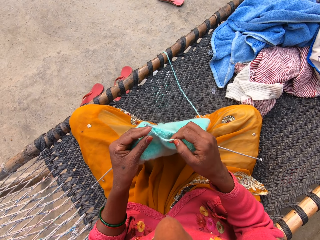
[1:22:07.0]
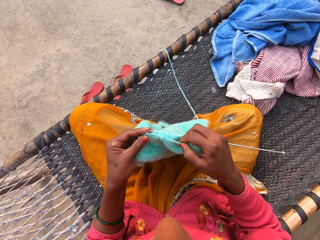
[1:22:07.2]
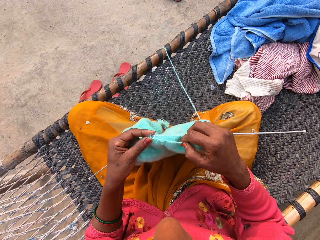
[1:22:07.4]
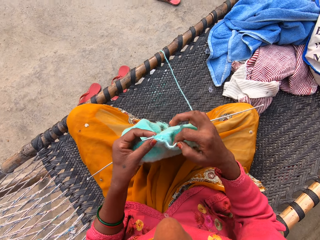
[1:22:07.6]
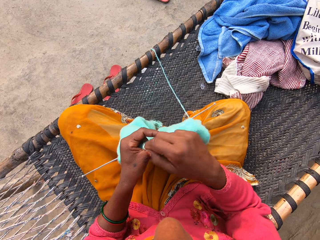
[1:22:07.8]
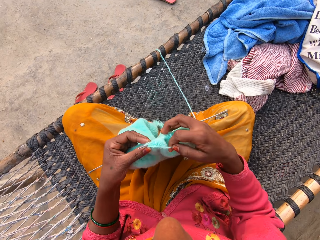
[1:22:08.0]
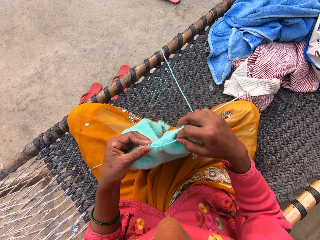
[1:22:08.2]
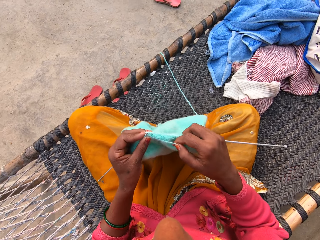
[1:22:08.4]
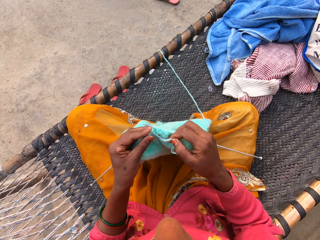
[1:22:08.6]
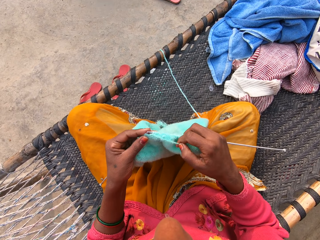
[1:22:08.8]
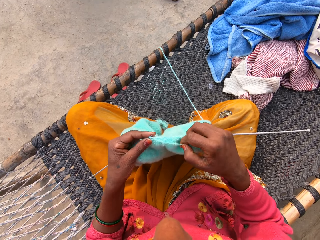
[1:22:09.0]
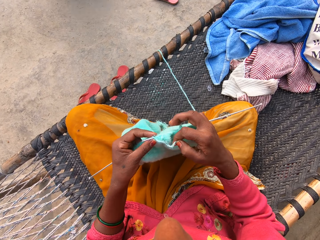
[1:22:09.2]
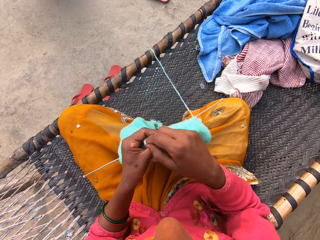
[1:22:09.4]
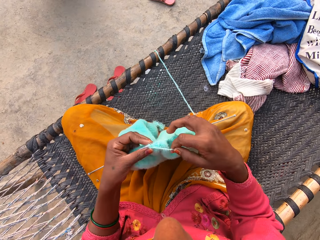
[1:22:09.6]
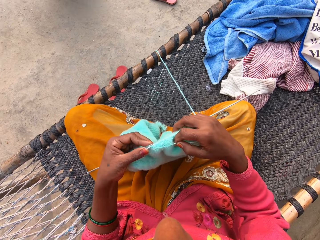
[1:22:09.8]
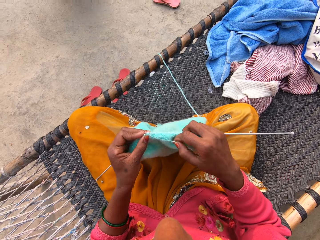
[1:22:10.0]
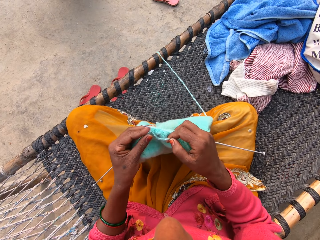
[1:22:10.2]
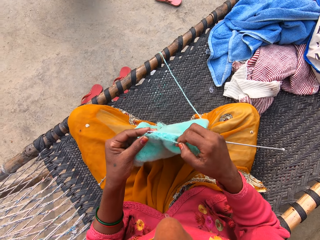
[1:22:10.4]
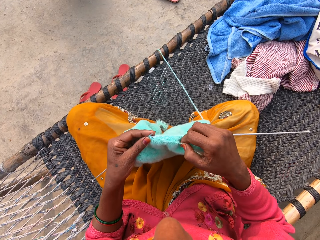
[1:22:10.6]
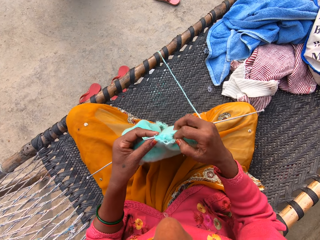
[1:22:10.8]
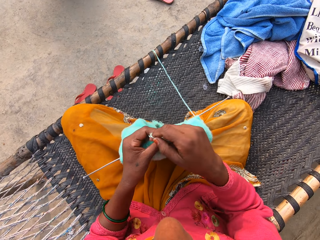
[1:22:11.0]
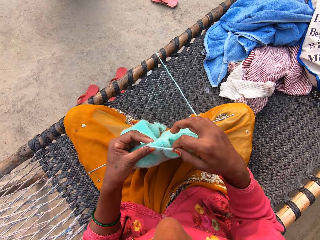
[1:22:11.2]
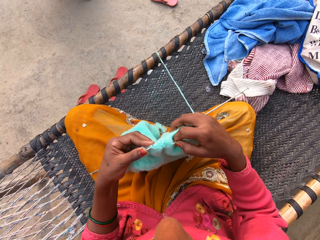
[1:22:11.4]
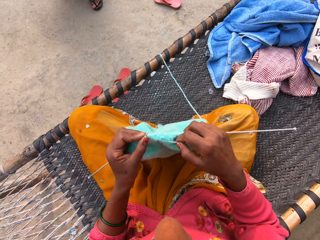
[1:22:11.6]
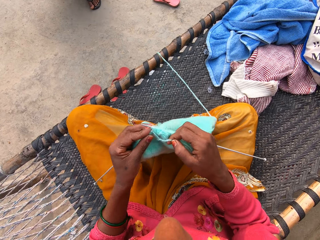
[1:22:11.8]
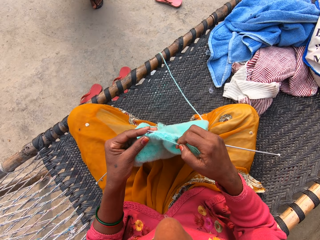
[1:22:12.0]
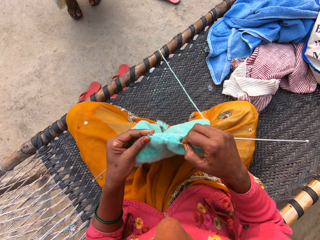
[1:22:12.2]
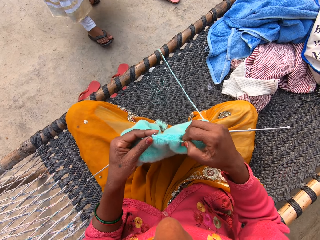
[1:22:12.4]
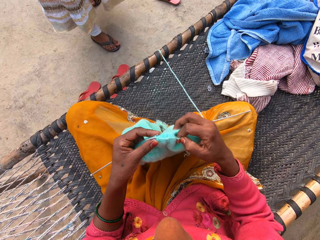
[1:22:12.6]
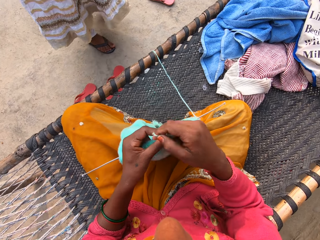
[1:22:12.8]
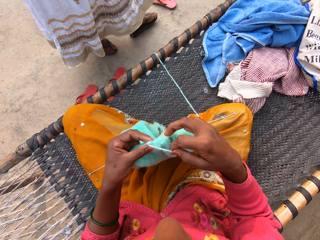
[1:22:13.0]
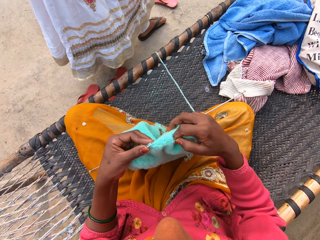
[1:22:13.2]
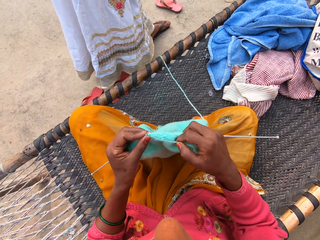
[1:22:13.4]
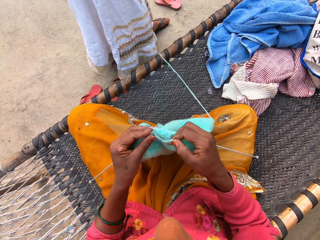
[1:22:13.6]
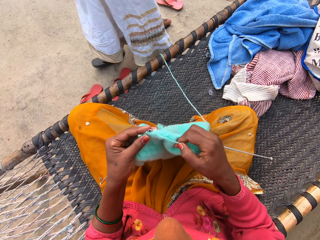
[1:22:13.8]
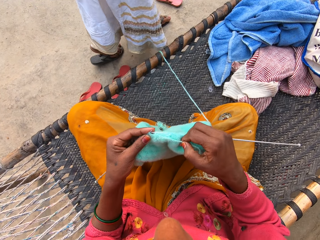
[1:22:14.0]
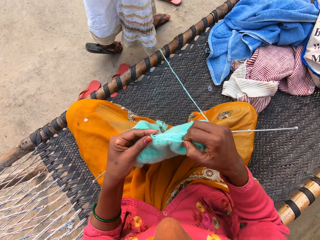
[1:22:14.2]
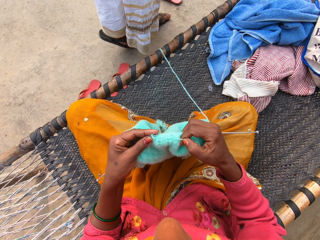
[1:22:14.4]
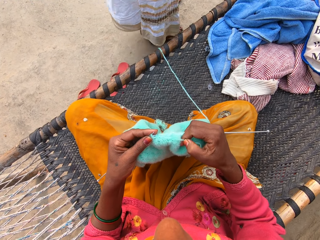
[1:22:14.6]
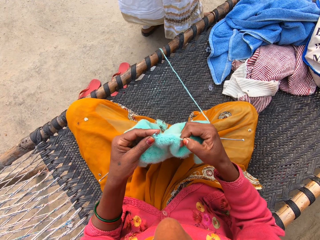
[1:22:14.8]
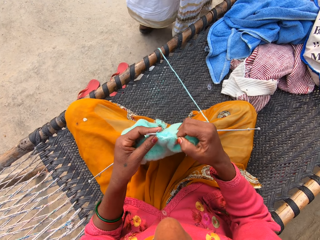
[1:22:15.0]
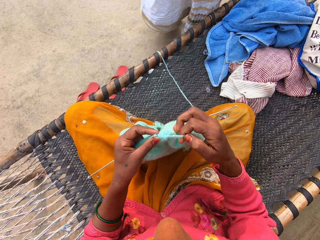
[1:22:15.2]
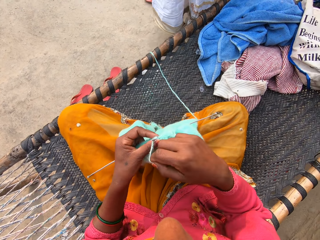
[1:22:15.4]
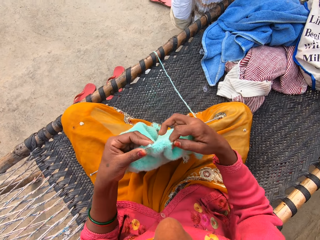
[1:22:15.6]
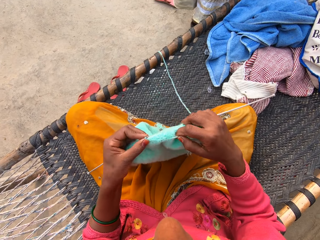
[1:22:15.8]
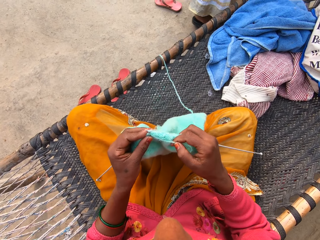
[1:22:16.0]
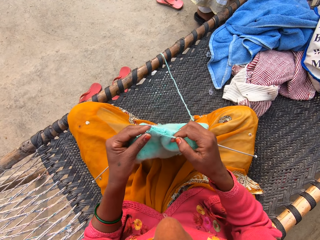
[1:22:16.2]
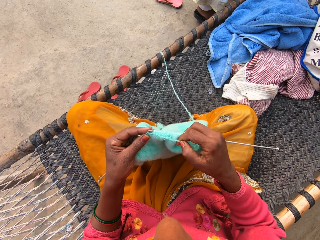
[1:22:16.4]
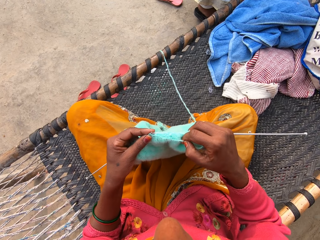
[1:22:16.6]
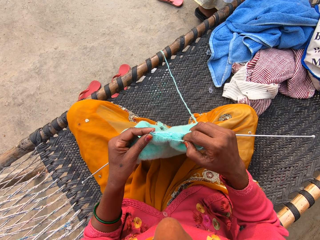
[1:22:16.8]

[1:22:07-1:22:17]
The camera wearer knits a fabric with the knitting needle. They loop a yarn on the knitting needle. They knit the fabric with the knitting needle. They loop the yarn on the knitting needle. They knit the fabric with the knitting needle. They loop the yarn on the knitting needle. They knit the fabric with the knitting needle. A woman walks towards the camera wearer. The camera wearer loops the yarn on the knitting needle. They knit the fabric with the knitting needle. The woman walks away from the camera wearer. The woman walks to the right. The camera wearer loops the yarn on the knitting needle.

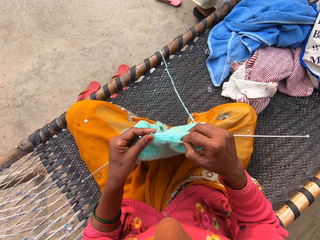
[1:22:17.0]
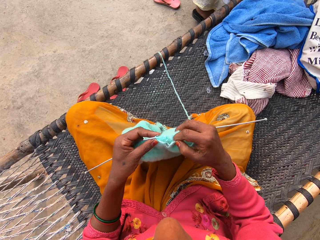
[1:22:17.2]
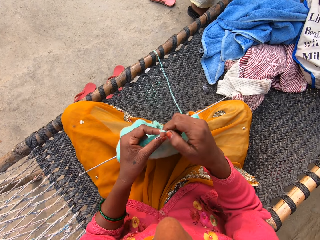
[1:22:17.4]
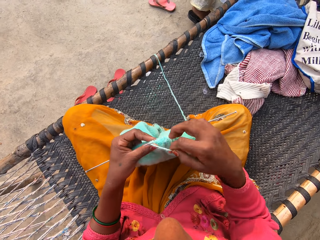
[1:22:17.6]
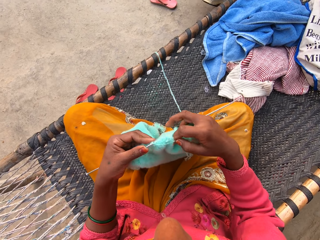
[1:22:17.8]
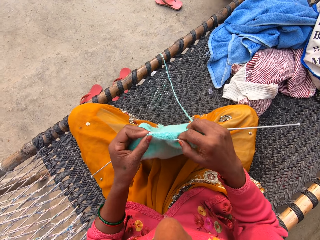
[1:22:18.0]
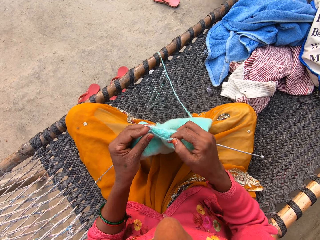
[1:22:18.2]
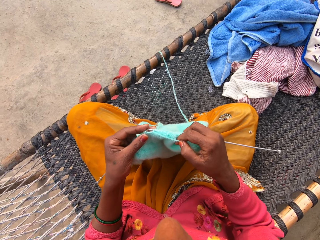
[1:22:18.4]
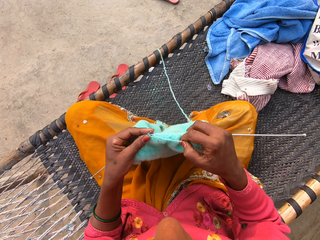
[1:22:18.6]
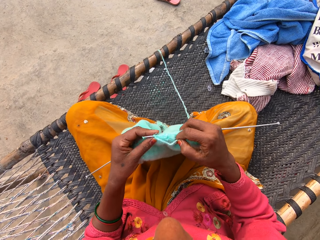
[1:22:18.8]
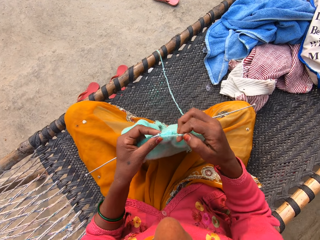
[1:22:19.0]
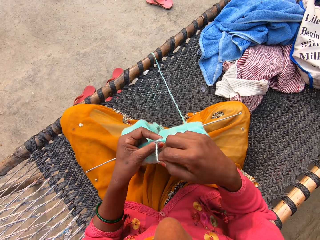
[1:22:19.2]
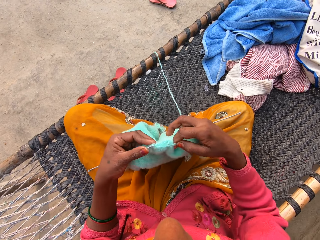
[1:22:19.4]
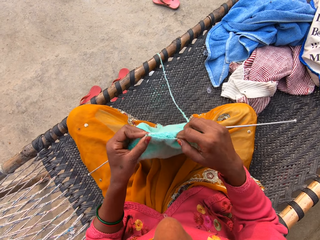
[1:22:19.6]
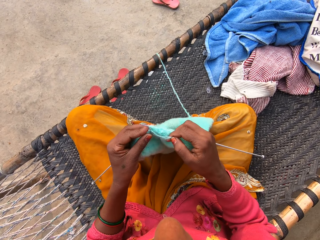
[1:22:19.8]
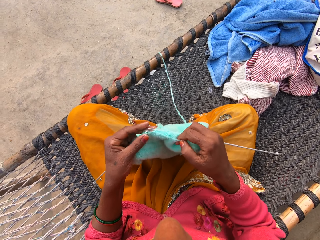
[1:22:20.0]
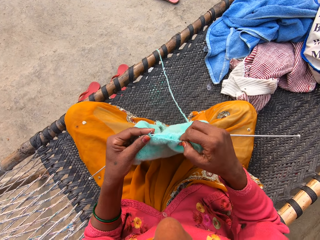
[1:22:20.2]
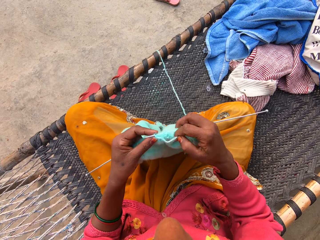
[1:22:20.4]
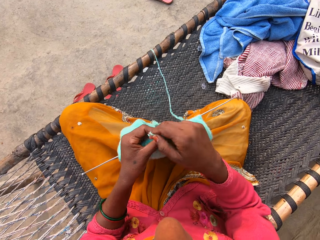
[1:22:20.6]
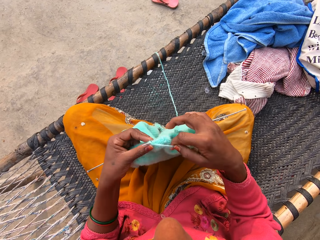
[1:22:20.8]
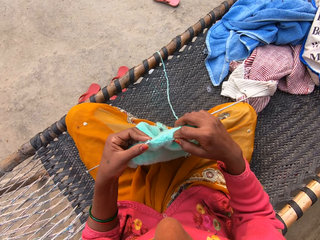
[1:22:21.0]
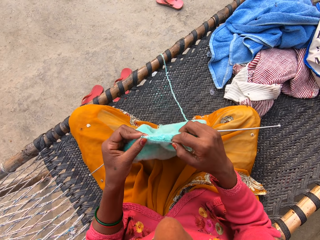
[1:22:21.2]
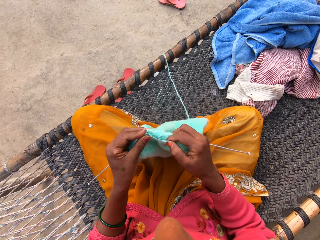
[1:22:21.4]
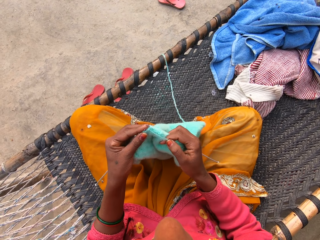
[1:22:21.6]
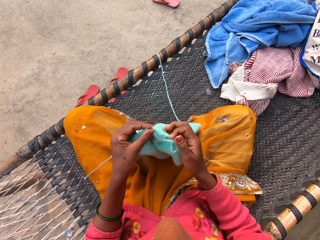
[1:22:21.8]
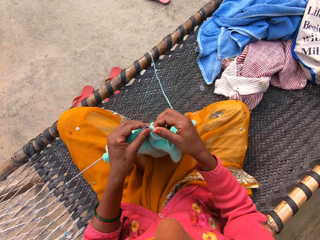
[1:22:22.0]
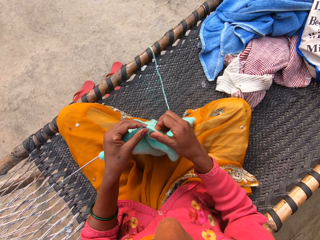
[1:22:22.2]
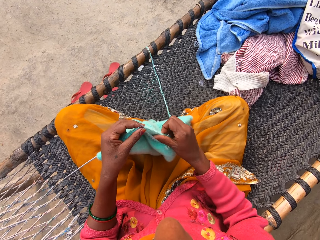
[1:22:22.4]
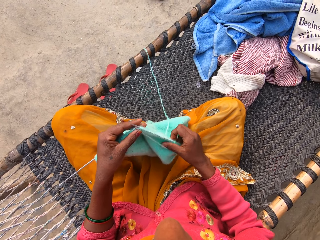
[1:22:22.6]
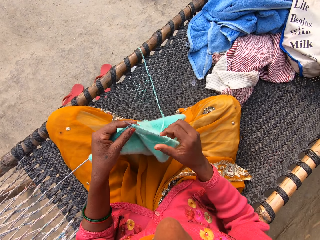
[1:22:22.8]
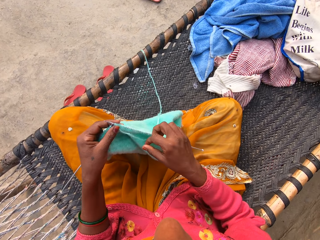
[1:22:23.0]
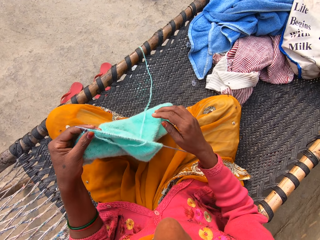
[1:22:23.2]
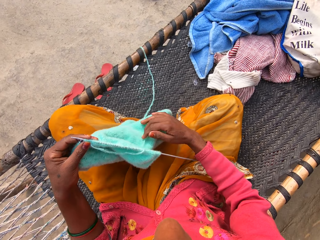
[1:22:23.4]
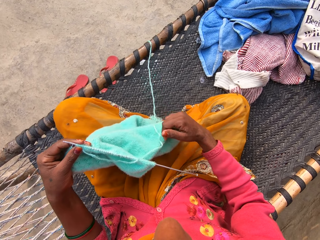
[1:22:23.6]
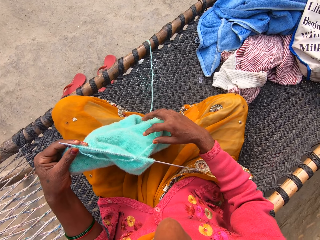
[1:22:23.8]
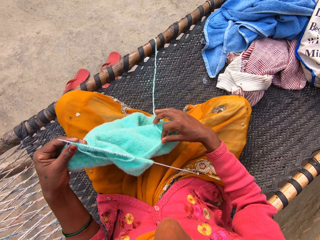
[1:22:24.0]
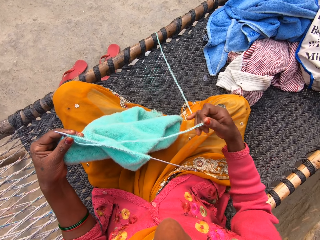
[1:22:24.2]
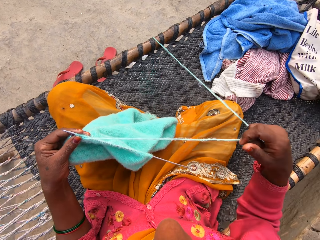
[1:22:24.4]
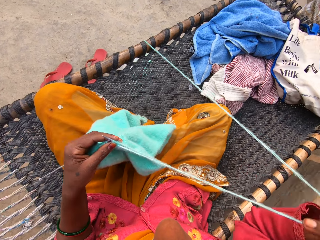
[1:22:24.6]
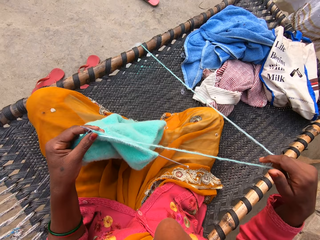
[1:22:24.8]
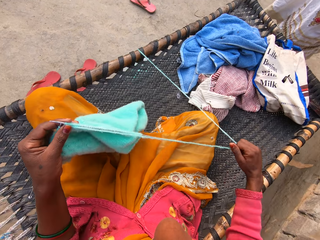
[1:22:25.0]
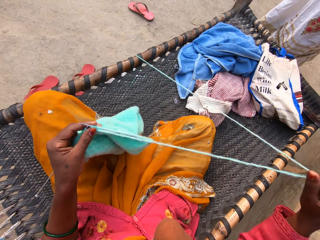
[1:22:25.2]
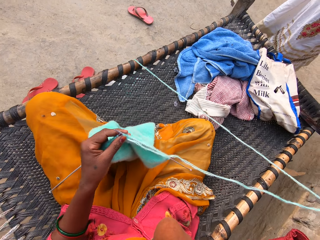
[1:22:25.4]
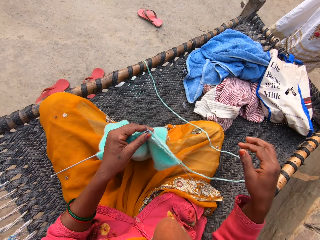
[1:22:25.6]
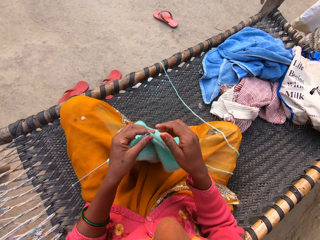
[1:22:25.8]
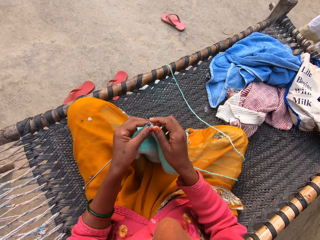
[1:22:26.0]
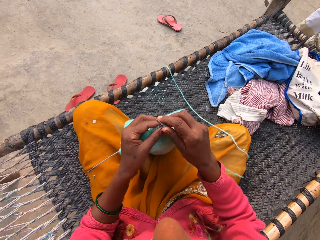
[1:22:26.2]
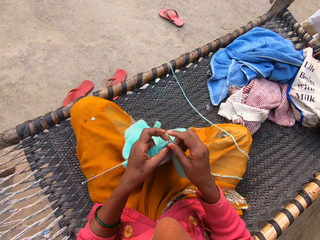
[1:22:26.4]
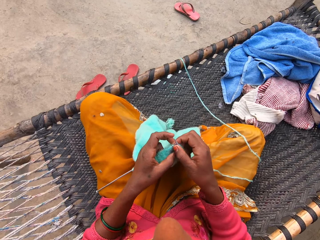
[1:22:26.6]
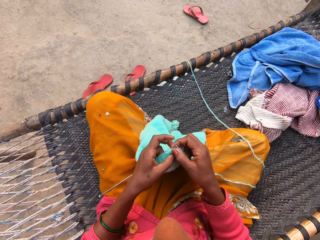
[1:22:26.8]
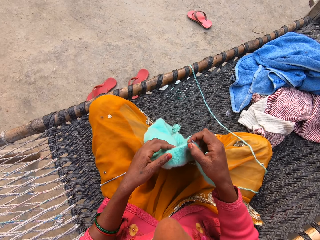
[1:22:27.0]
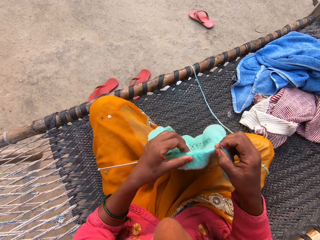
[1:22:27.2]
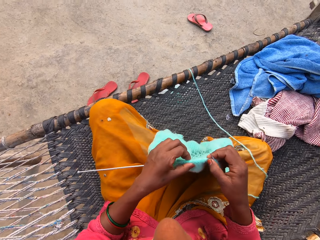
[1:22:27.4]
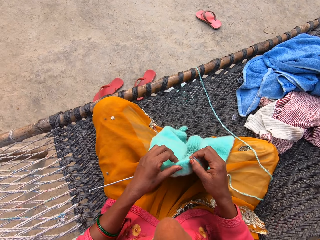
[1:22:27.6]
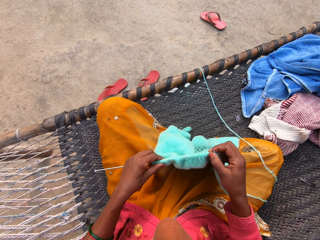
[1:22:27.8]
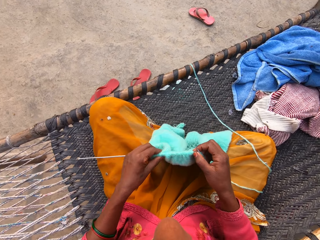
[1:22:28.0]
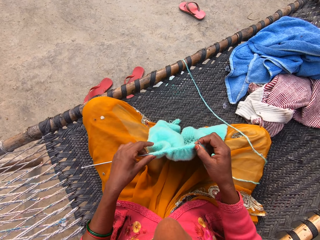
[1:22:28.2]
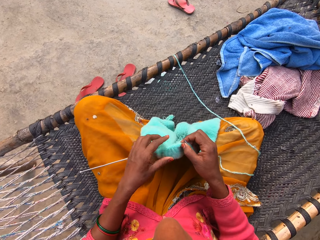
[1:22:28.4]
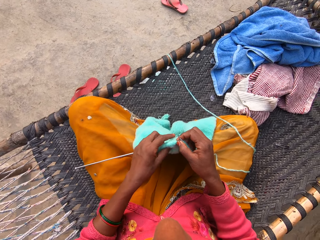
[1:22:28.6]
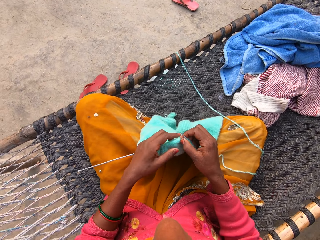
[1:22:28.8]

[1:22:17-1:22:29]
The camera wearer knits a fabric with the knitting needle. She loops a yarn on the knitting needle. She knits the fabric with the knitting needle. She loops the yarn on the knitting needle. She knits the fabric with the knitting needle. She loops the yarn on the knitting needle. She knits the fabric with the knitting needle. She moves the fabric on the knitting needle with her right hand. She pulls the yarn with her right hand. She lifts the yarn with her right hand. She drops the yarn on her lap. She lifts the fabric.
